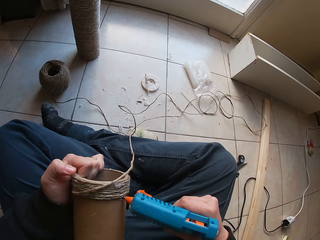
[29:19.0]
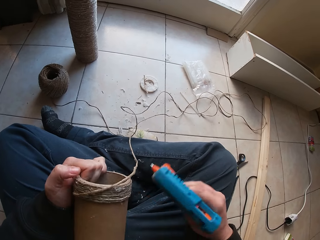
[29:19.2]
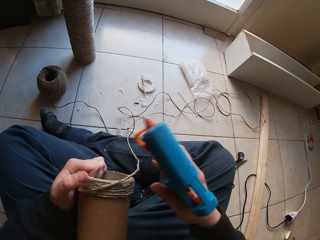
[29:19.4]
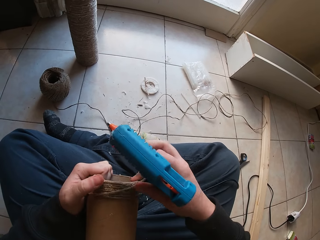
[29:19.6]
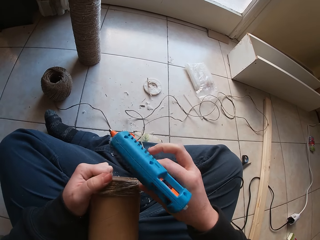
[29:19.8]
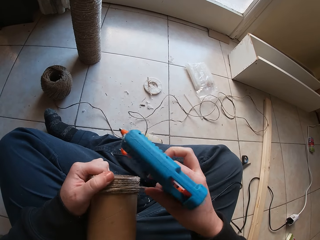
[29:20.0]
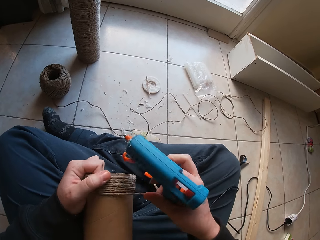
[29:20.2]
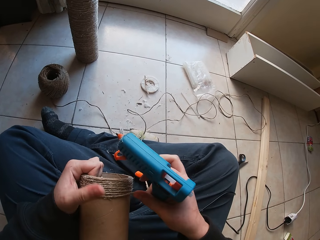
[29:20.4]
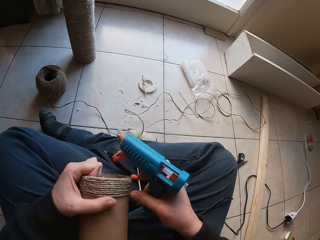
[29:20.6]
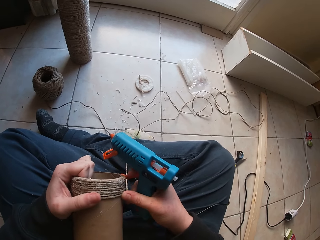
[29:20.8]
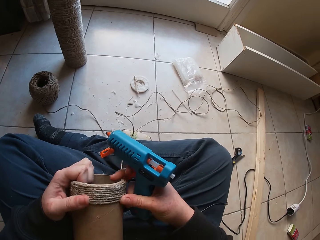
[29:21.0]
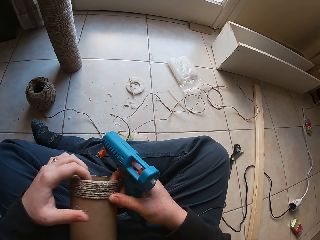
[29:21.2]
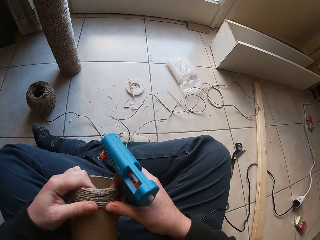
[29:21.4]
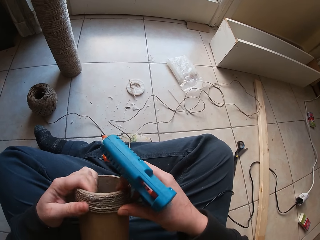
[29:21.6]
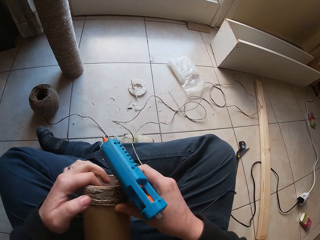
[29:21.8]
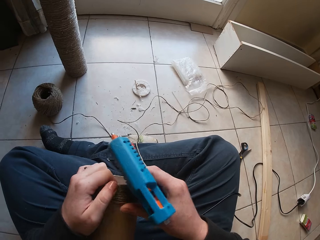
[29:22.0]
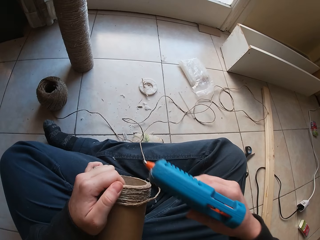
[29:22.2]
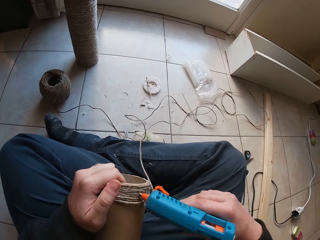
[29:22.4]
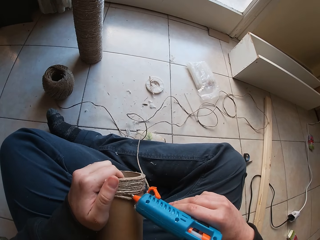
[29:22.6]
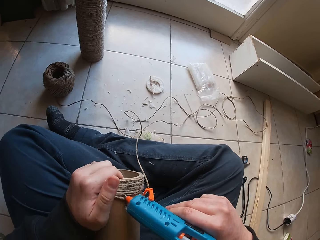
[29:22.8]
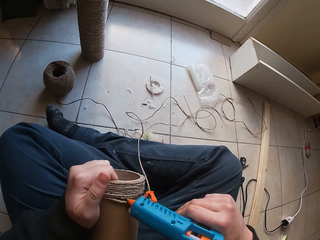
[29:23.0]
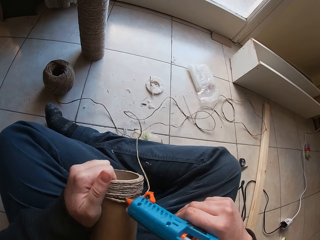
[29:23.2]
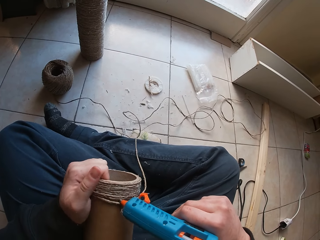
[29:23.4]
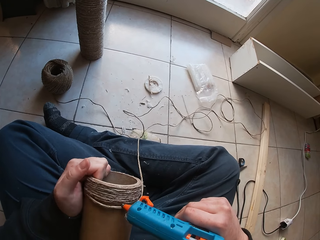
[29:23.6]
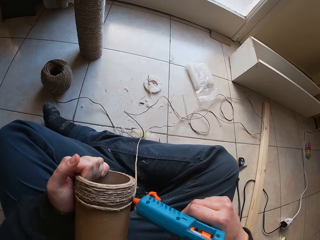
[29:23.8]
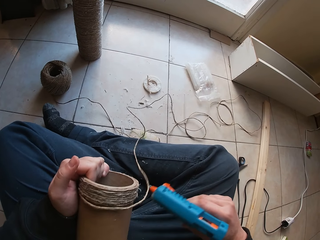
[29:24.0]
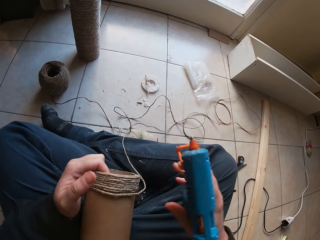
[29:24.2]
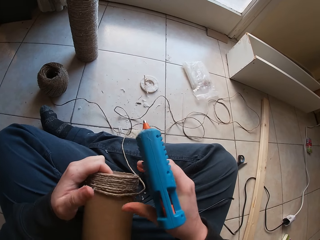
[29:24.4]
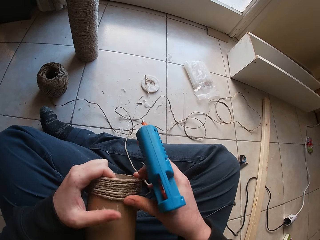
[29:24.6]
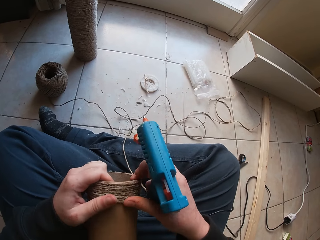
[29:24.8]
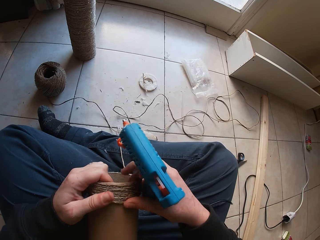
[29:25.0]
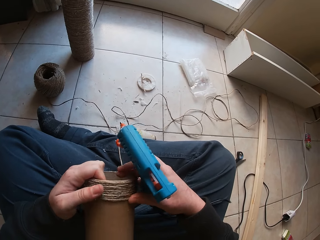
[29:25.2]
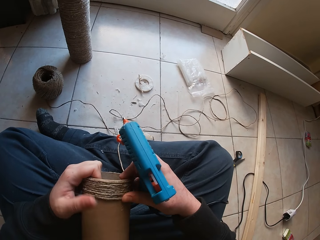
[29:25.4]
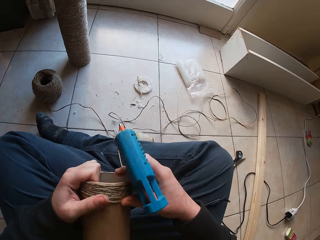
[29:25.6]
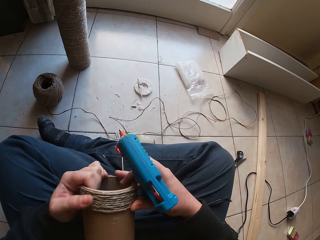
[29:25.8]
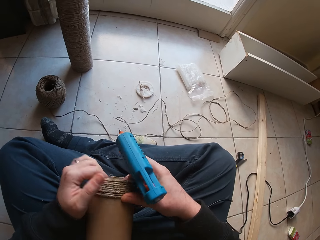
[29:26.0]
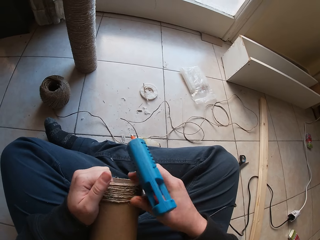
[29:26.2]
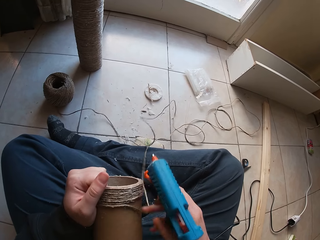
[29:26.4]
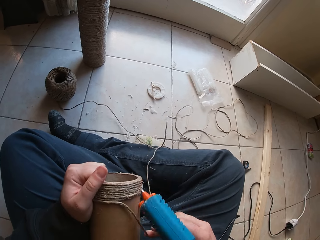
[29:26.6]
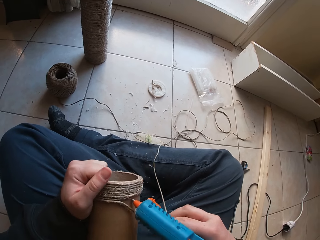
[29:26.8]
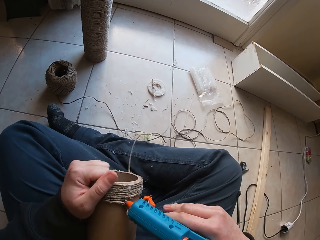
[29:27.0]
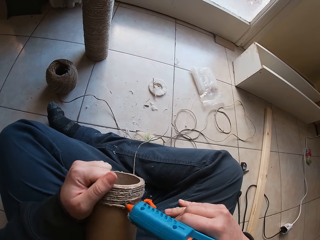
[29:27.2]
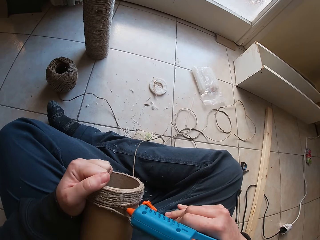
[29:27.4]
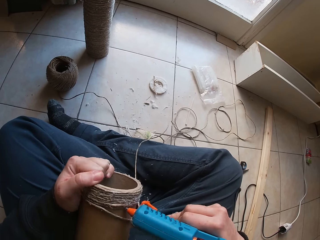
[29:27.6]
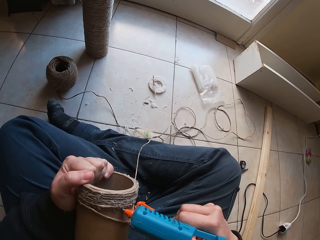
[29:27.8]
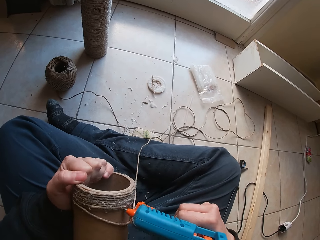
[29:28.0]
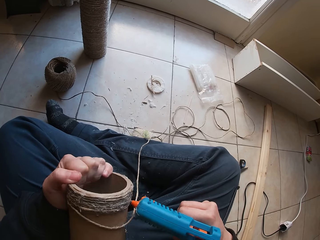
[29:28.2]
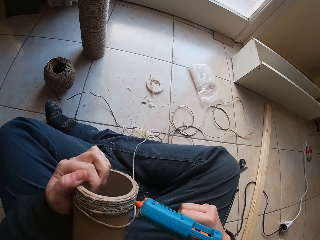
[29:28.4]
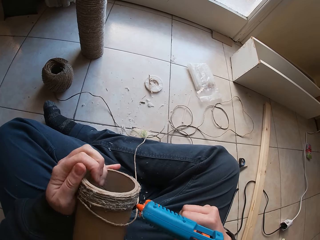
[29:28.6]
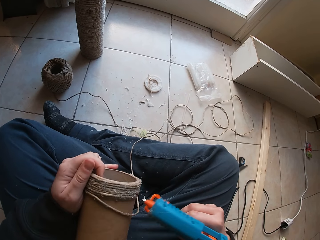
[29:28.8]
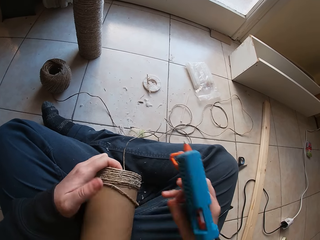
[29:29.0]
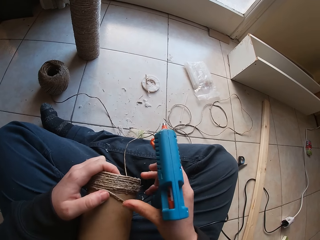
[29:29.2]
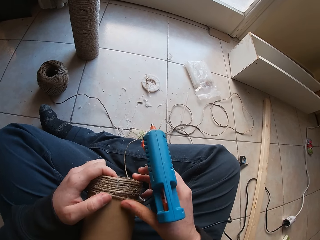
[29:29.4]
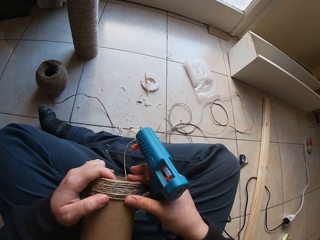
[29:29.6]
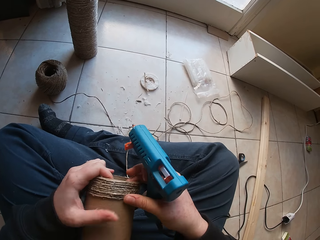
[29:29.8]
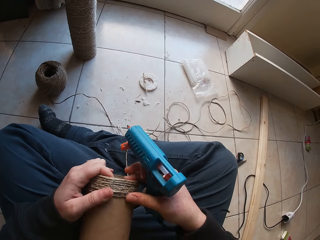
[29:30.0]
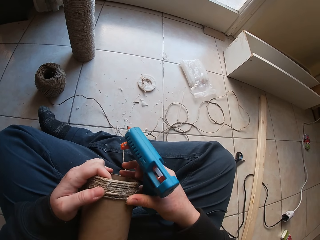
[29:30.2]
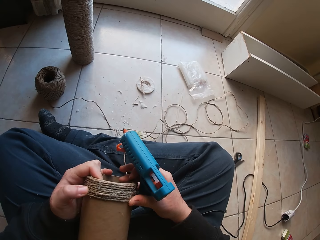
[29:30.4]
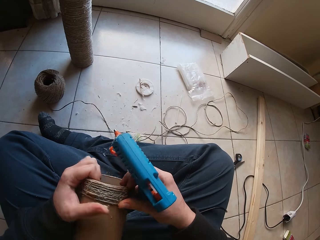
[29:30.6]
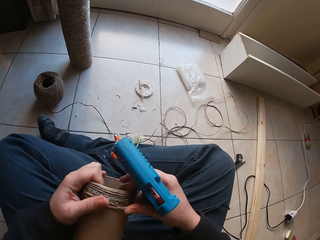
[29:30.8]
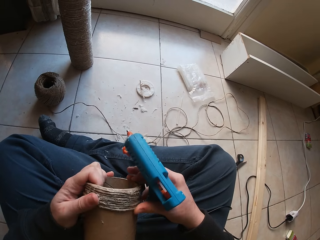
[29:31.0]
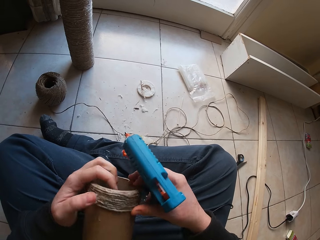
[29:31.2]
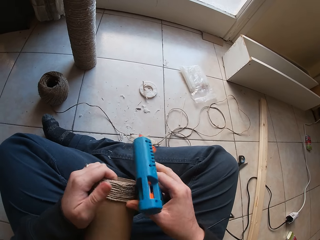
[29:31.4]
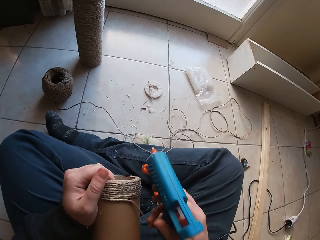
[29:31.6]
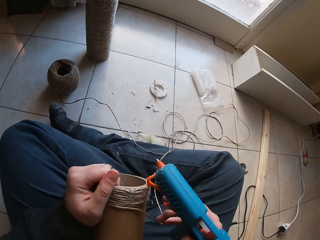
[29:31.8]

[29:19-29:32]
The camera wearer lays the twine on the cardboard tube in her left hand with her right hand. She presses the twine round the cardboard tube in her left hand with her hands. She presses glue from the glue gun in her right hand on the cardboard tube in her left hand. She presses the twine round the cardboard tube in her left hand with her hands. She presses glue from the glue gun in her right hand on the cardboard tube in her left hand. She presses the twine round the cardboard tube in her left hand with her hands.

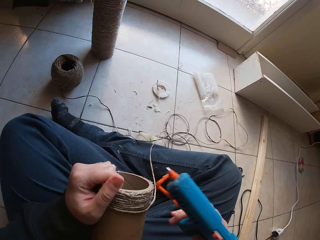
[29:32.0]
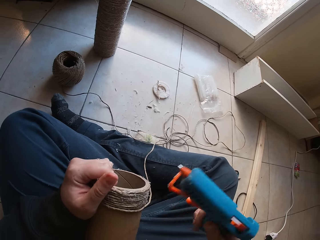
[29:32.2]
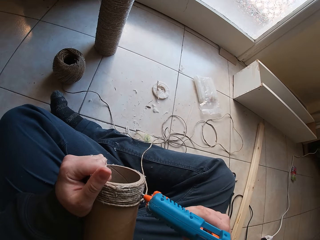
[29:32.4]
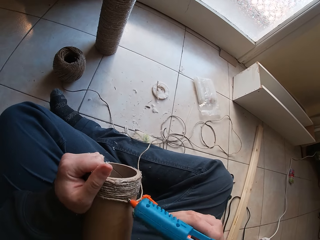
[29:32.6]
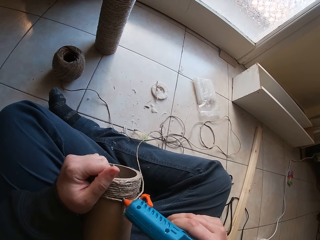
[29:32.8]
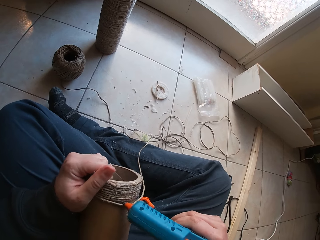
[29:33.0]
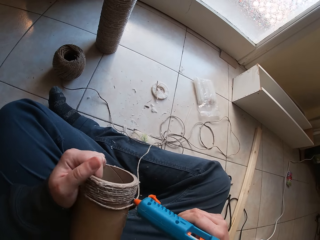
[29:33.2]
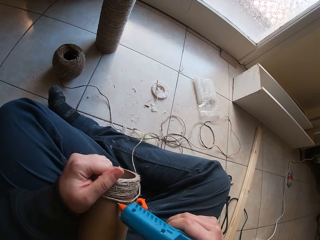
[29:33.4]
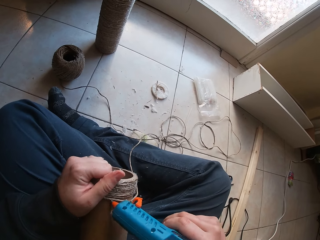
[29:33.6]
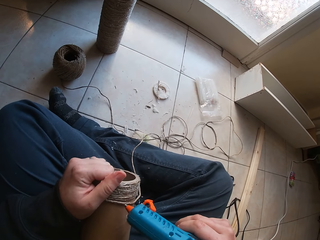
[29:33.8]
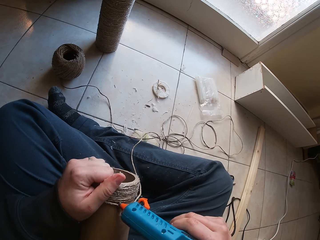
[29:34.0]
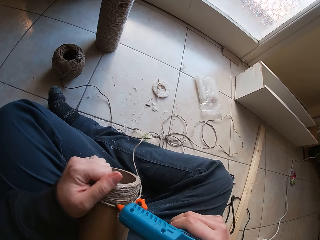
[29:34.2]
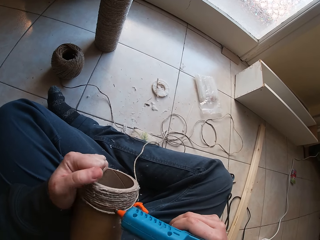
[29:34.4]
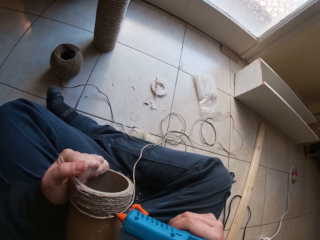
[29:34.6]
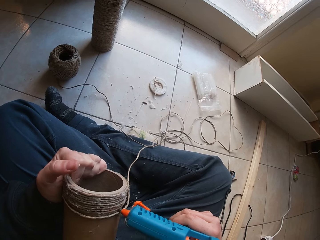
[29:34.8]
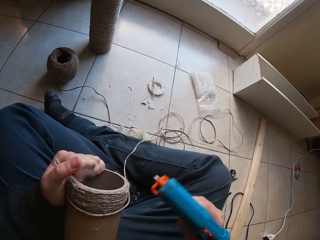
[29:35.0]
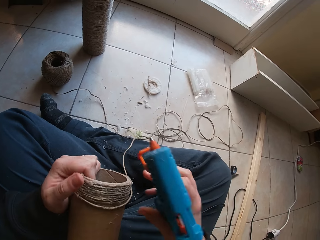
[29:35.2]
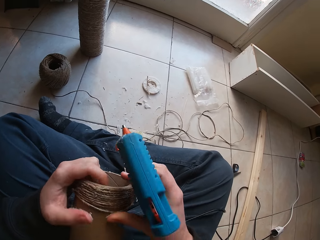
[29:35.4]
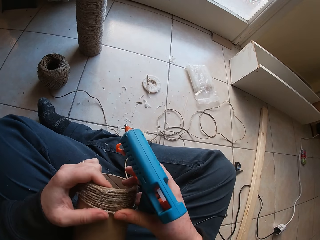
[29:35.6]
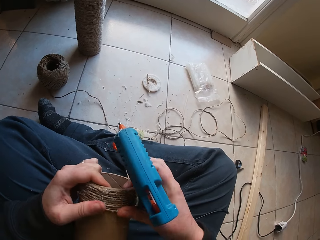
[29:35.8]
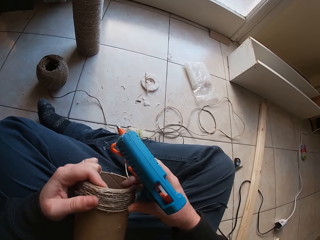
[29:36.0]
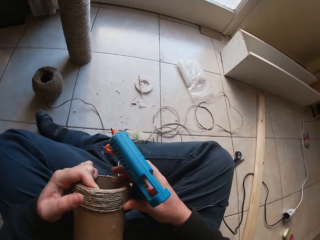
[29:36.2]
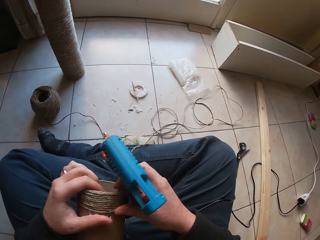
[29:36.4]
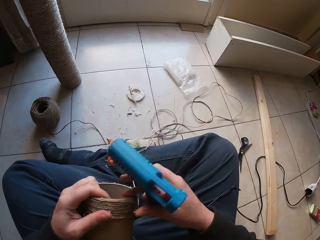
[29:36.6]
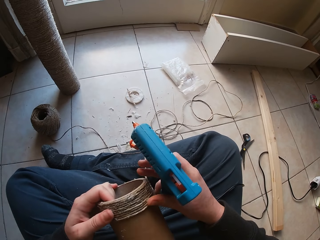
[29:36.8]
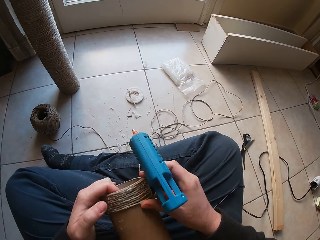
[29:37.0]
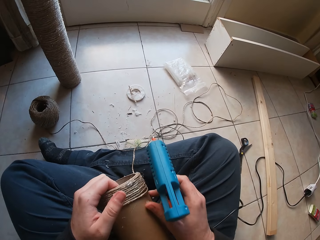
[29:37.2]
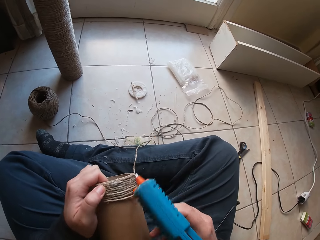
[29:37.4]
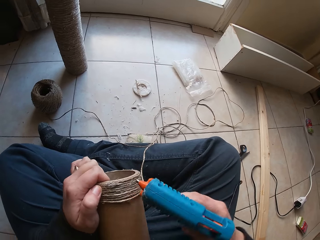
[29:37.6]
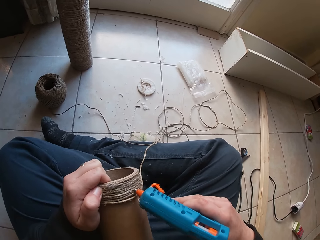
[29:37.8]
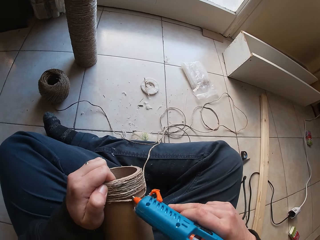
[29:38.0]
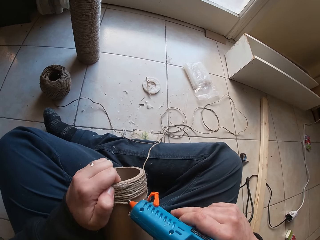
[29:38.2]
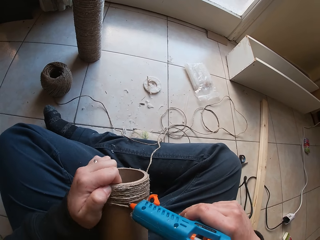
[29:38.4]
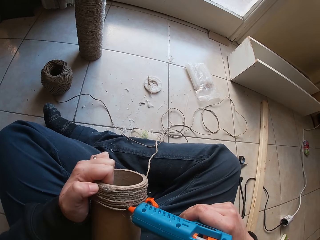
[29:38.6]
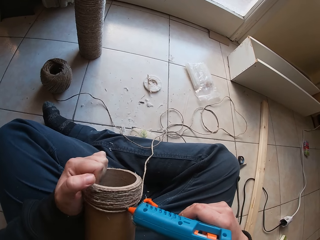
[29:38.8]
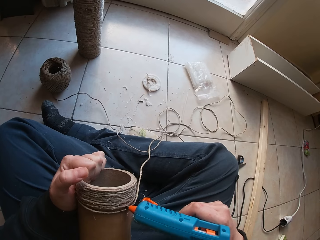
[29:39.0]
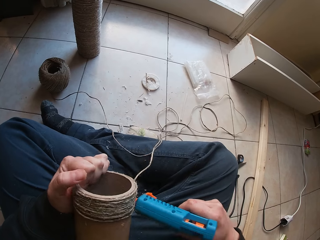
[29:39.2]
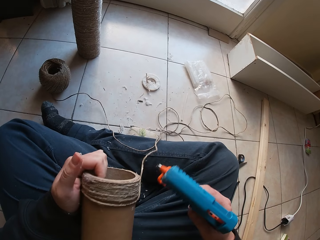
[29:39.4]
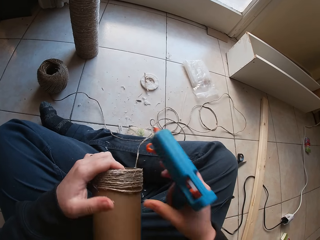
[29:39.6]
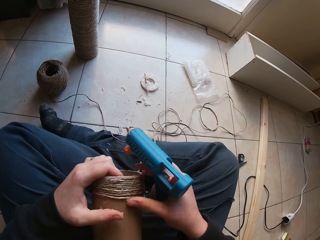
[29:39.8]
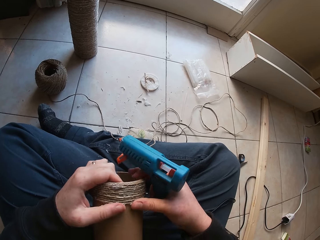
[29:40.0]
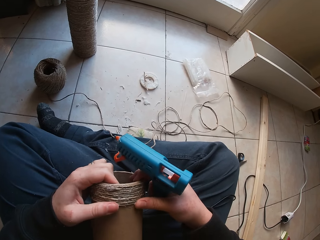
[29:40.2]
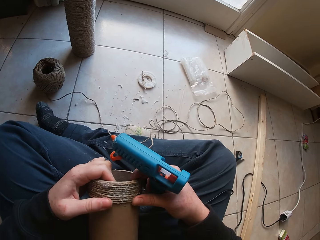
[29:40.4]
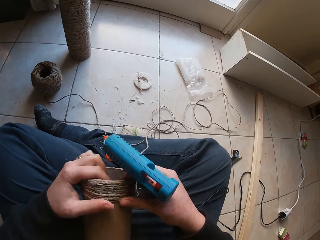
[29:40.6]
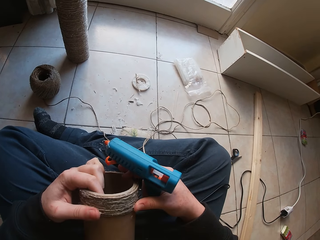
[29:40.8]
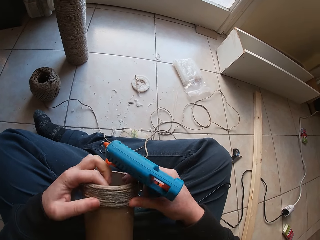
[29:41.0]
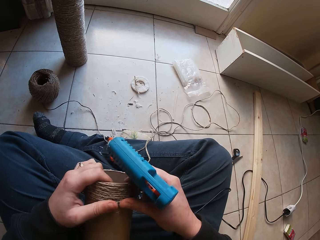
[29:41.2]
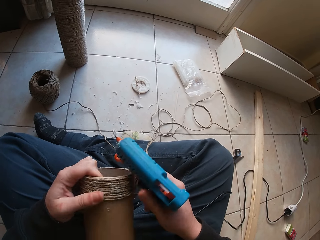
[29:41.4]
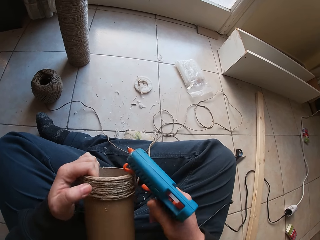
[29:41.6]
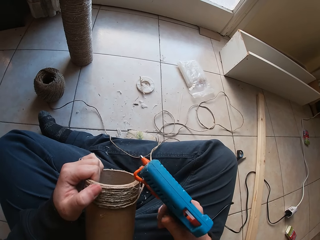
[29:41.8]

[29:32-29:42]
The camera wearer presses glue from the glue gun in her right hand on the cardboard tube in her left hand. She presses the twine round the cardboard tube in her left hand with her hands. She presses glue from the glue gun in her right hand on the cardboard tube in her left hand. She presses the twine round the cardboard tube in her left hand with her hands.
